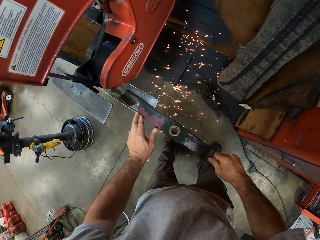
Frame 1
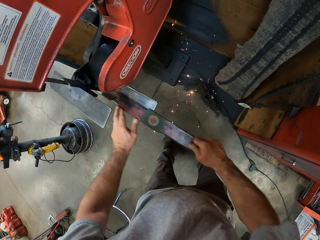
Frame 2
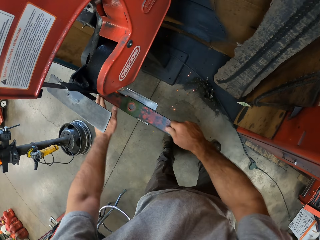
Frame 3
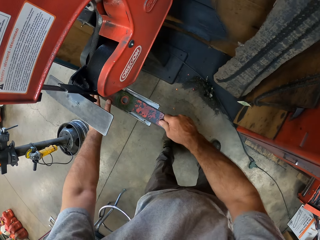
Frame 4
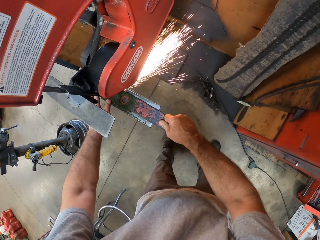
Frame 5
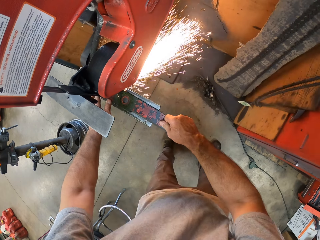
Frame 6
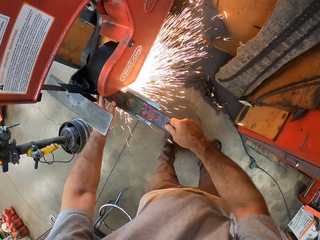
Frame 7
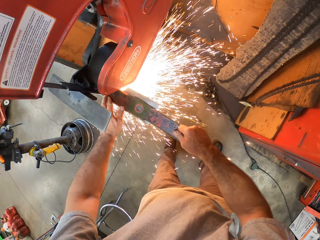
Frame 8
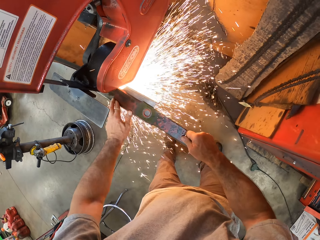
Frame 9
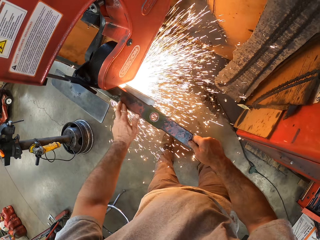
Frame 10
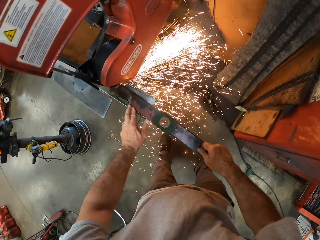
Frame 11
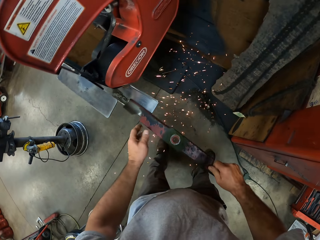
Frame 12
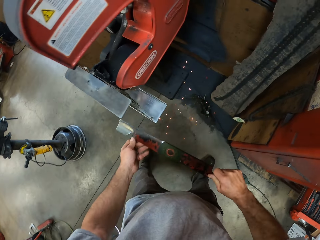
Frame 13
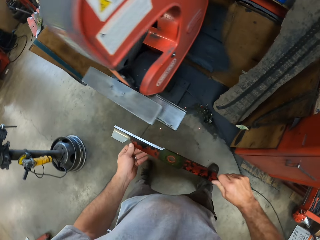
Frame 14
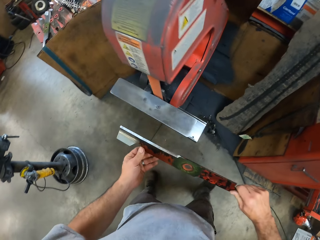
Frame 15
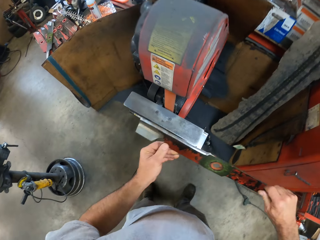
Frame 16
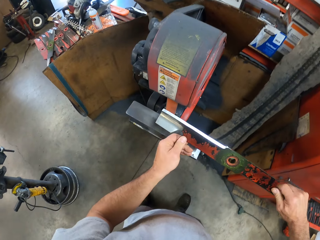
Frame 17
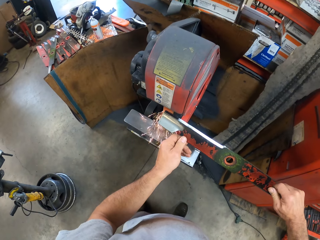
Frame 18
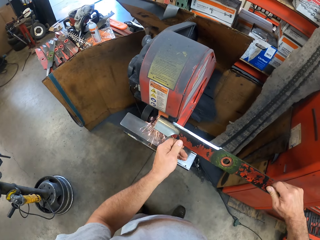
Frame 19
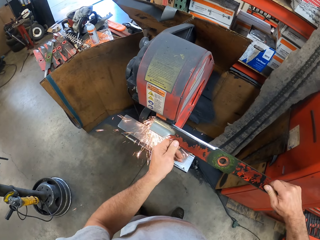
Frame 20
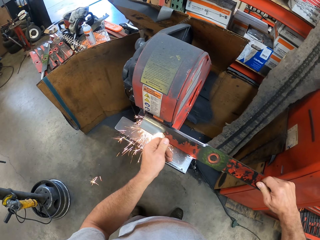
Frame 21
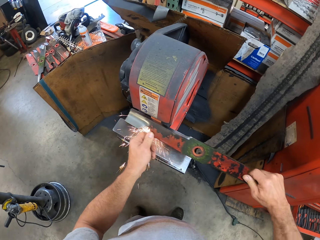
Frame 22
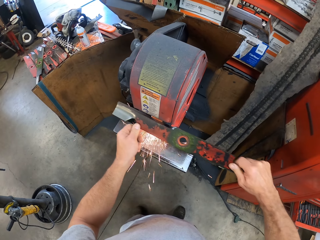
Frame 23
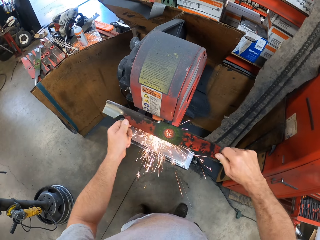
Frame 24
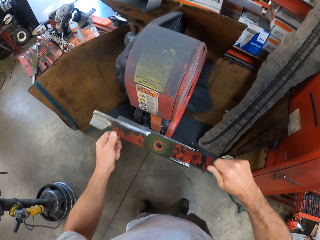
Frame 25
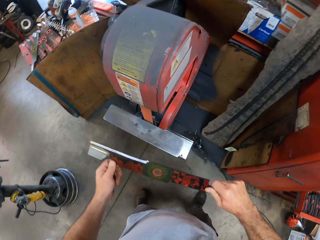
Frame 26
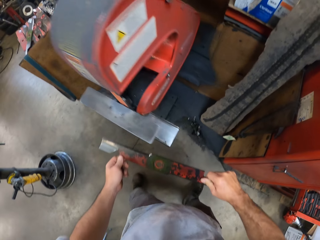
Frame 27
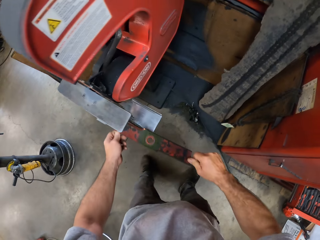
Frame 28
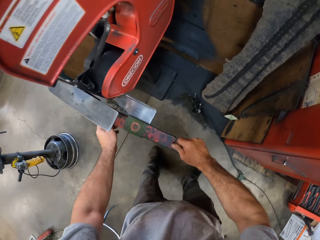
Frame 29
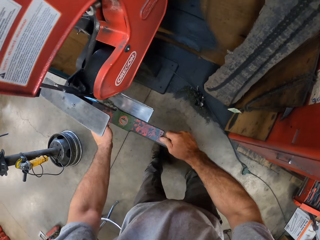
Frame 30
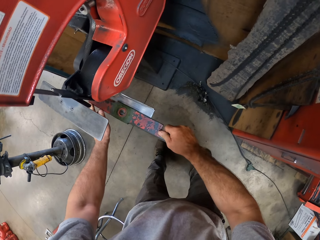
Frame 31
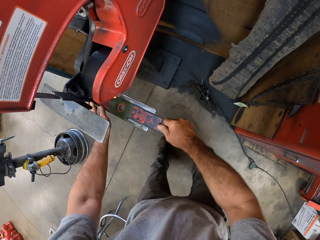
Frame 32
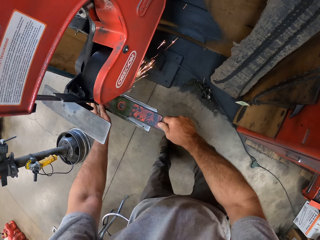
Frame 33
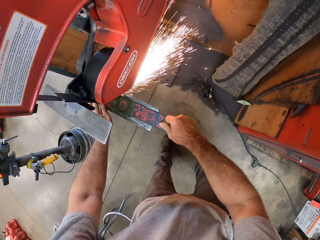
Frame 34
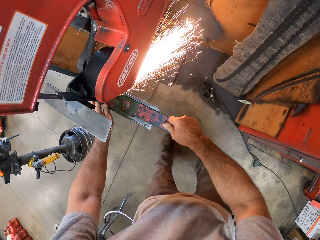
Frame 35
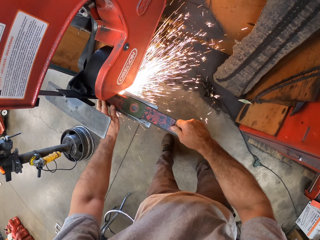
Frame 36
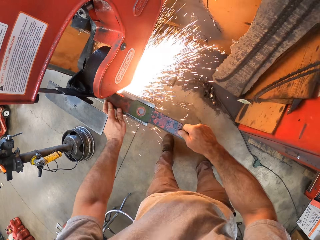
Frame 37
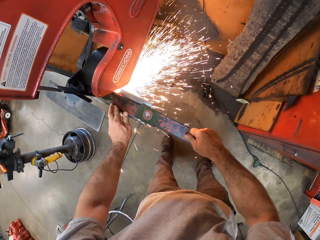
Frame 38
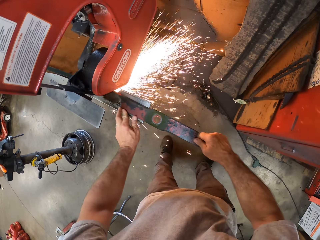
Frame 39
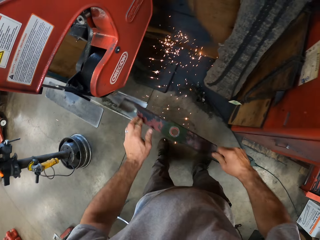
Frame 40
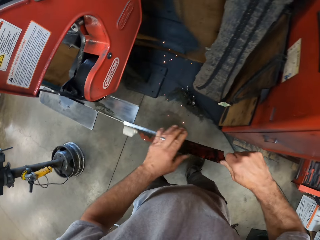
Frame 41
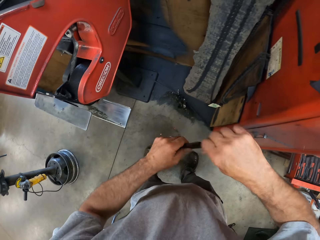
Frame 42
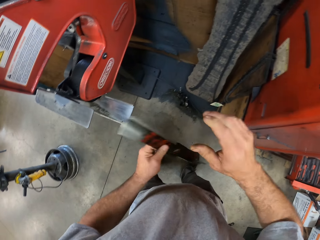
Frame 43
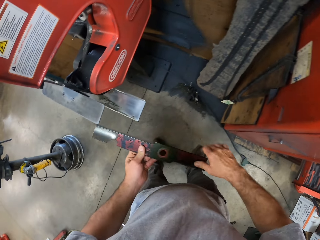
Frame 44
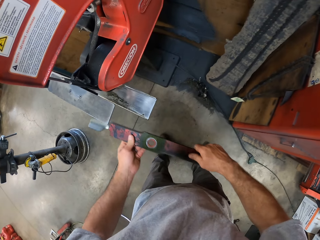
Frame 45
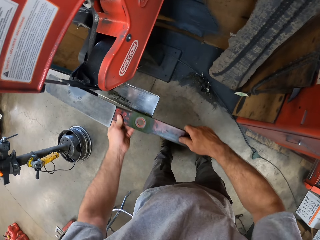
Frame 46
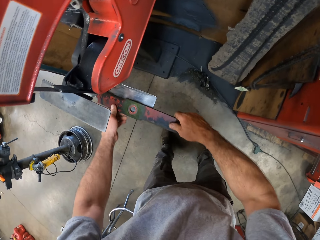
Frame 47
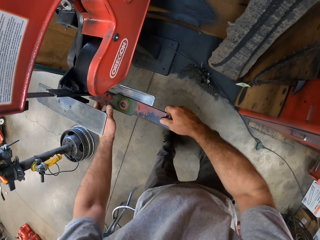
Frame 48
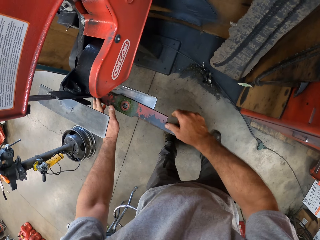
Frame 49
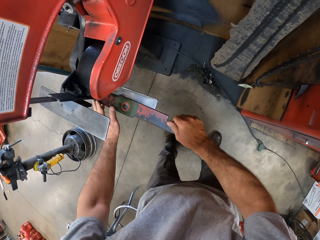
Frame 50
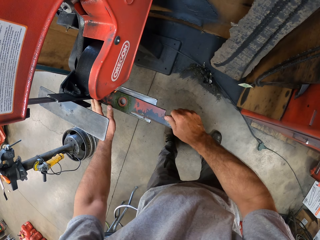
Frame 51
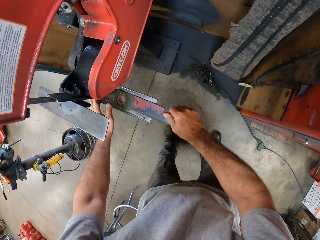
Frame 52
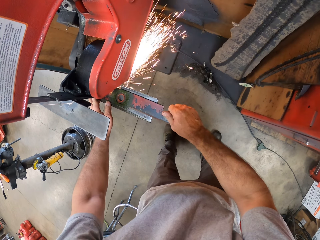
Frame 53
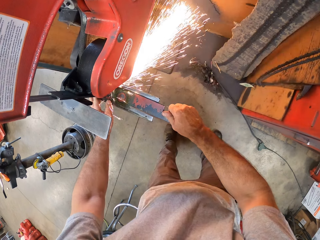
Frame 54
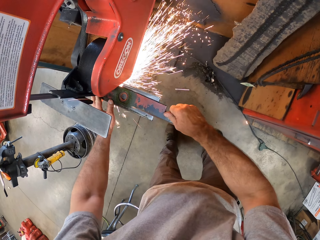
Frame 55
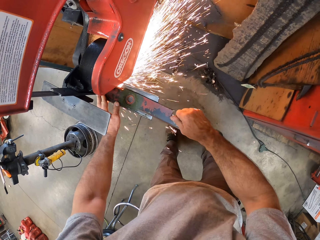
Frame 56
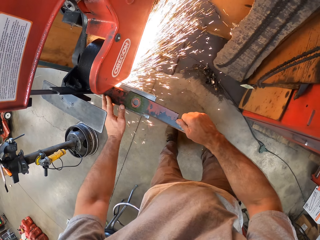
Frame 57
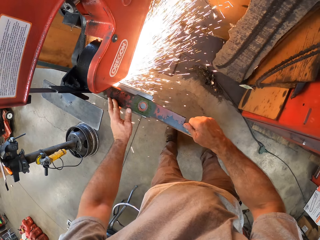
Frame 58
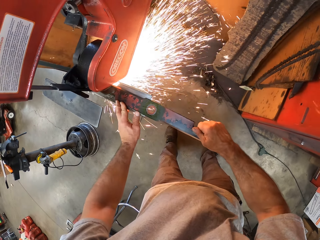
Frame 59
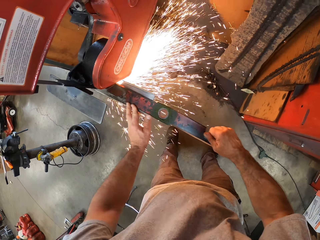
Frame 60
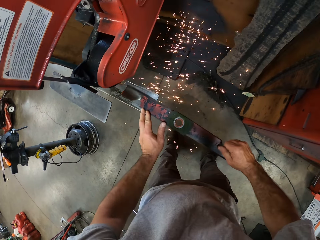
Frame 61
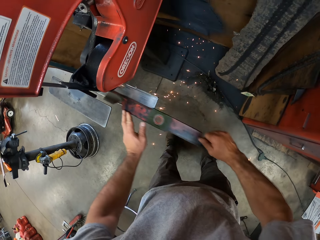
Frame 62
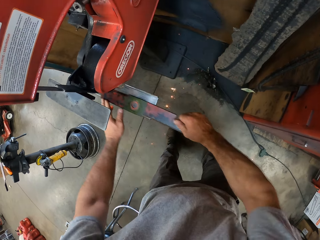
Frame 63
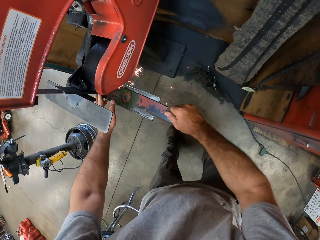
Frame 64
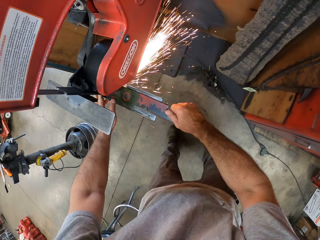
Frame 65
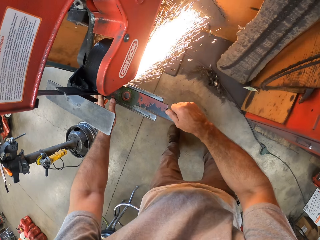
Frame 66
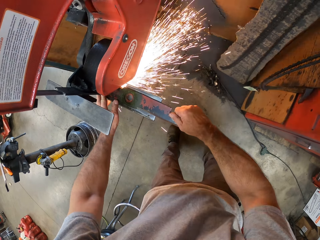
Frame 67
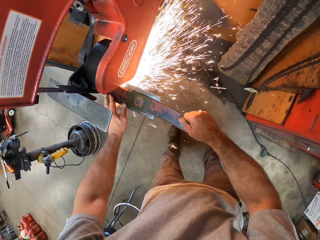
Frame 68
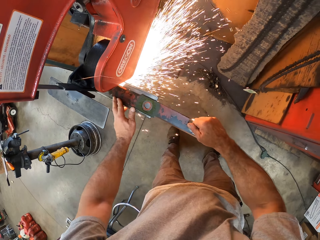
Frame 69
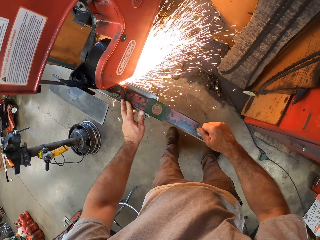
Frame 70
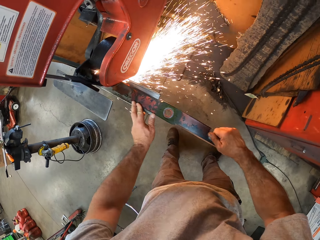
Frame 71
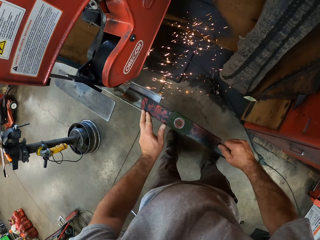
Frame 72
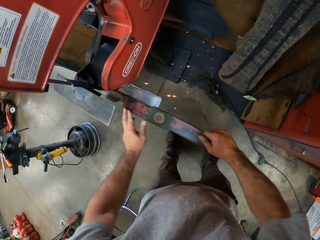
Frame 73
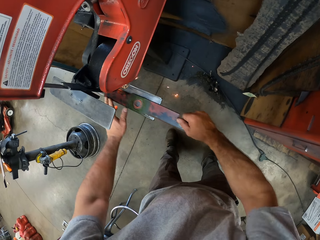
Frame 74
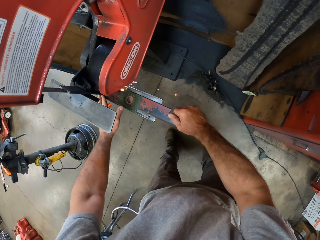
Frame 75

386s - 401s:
The camera wearer holds the lawn mower blade with his hands. He files the blade with the upper blade of the lawn mower blade sharpener or cutting machine. He places the blade on the lawn mower blade sharpener. He sharpens the blade with the lower blade of the lawn mower blade sharpener or cutting machine. He flips the blade. He places the blade on the lawn mower blade sharpener. He sharpens the blade with the lower blade of the lawn mower blade sharpener or cutting machine.

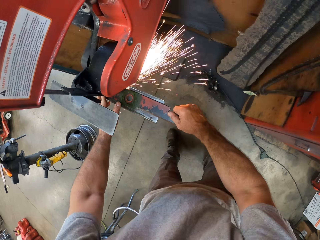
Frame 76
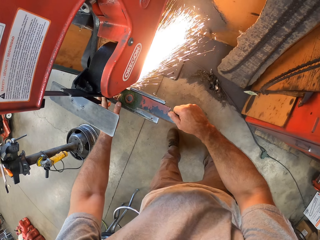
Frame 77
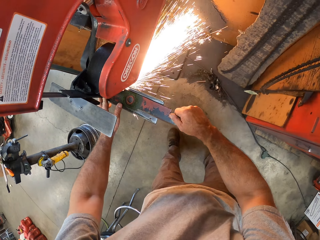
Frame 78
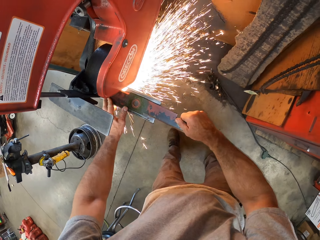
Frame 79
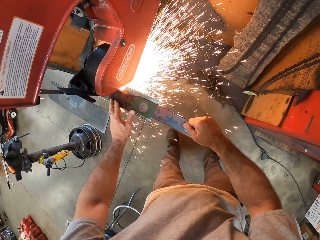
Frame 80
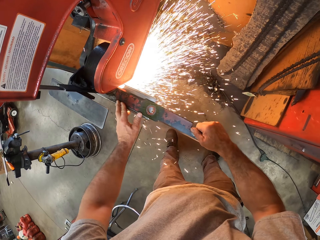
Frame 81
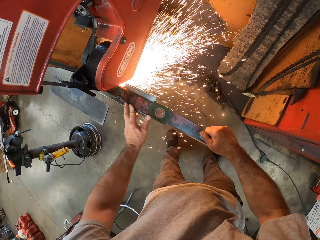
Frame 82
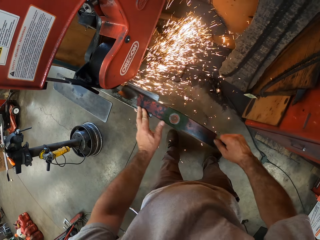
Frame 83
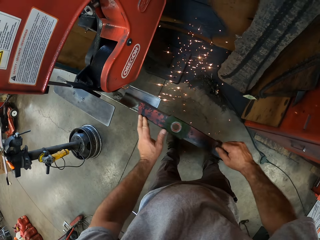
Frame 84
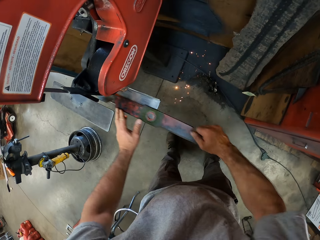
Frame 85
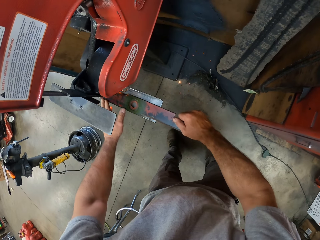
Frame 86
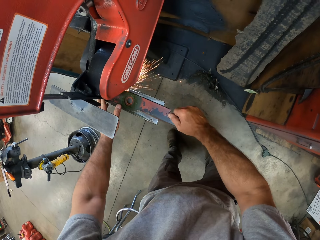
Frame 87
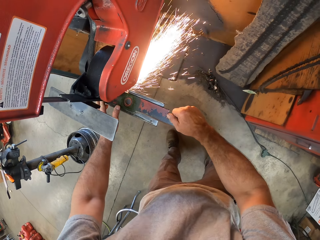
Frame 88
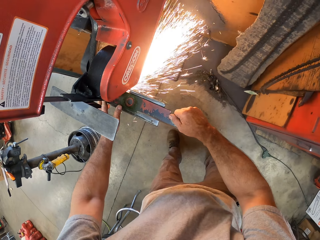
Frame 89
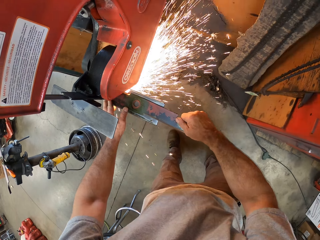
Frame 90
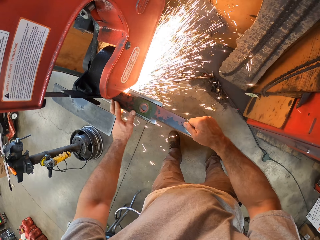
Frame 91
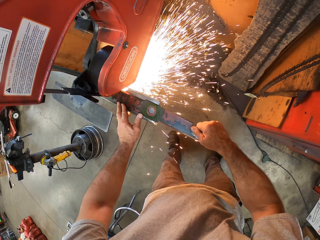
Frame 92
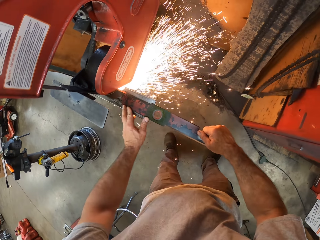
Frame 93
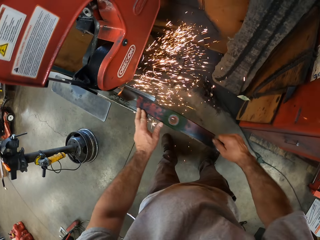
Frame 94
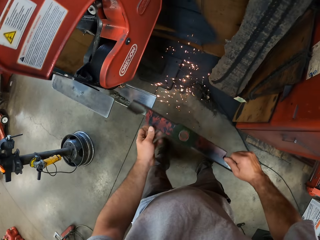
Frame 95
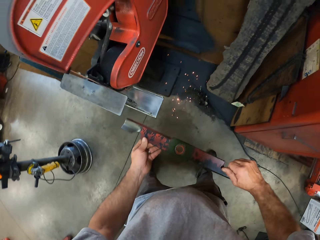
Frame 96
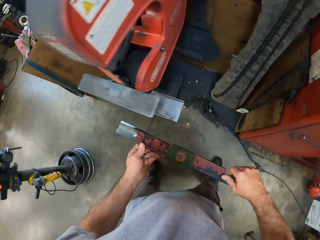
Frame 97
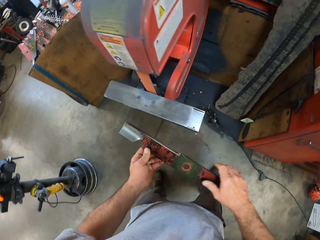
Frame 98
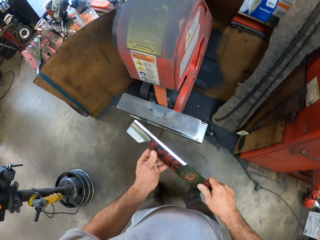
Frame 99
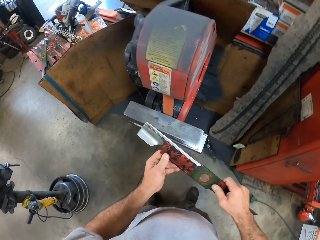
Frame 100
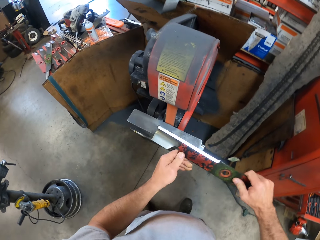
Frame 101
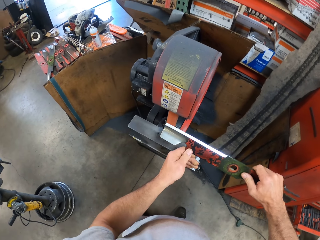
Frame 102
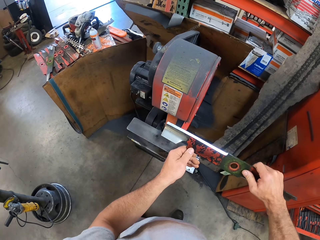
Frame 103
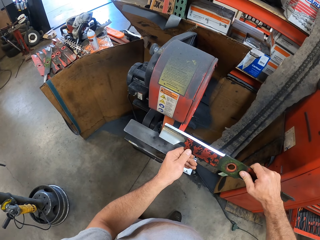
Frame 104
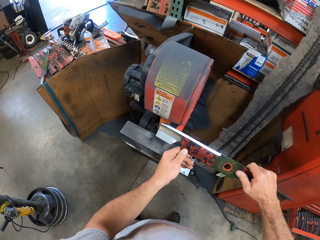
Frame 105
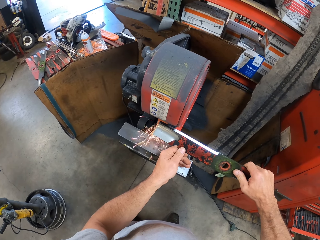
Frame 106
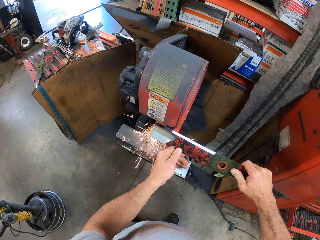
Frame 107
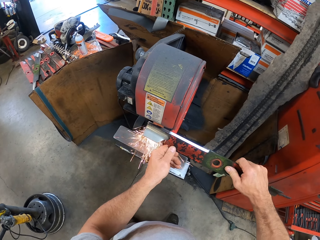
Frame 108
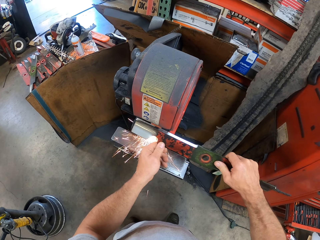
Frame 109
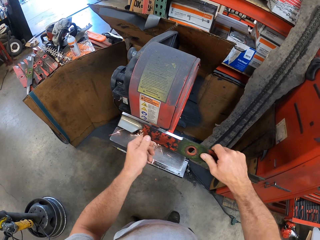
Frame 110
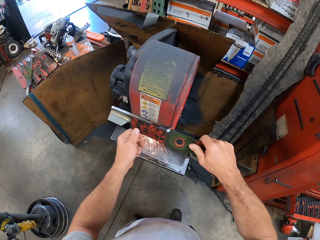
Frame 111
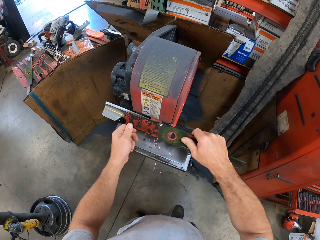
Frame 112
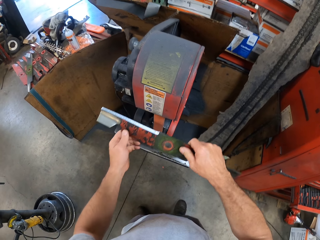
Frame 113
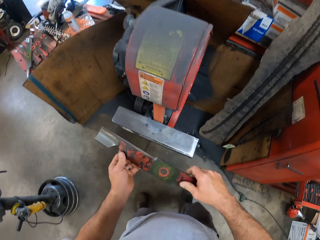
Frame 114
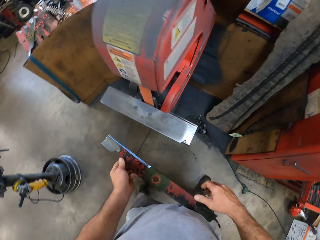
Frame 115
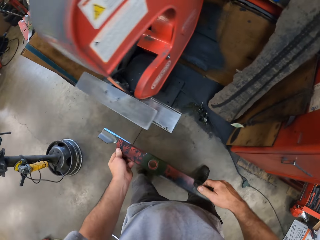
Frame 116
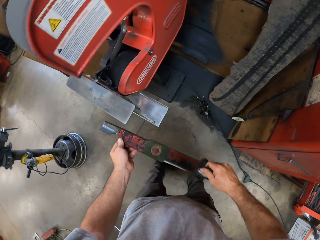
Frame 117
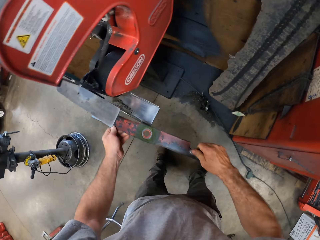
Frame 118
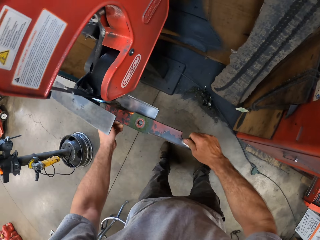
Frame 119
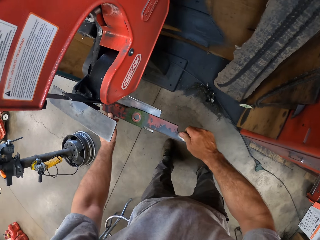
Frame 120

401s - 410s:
The camera wearer holds the lawn mower blade with his hands. He files the blade with the upper blade of the lawn mower blade sharpener or cutting machine.
